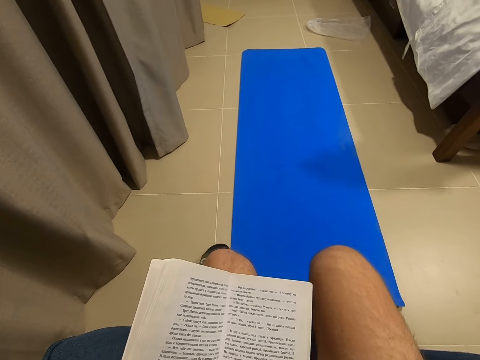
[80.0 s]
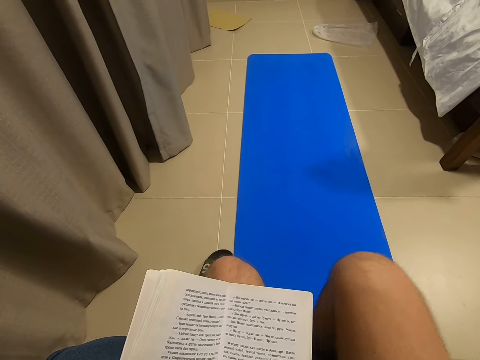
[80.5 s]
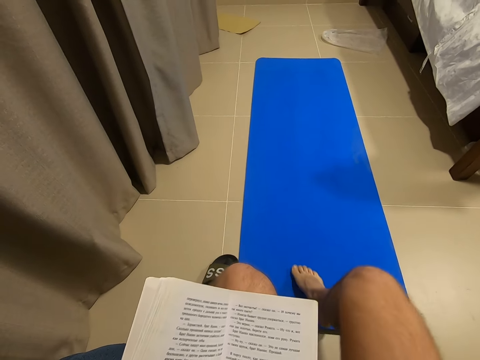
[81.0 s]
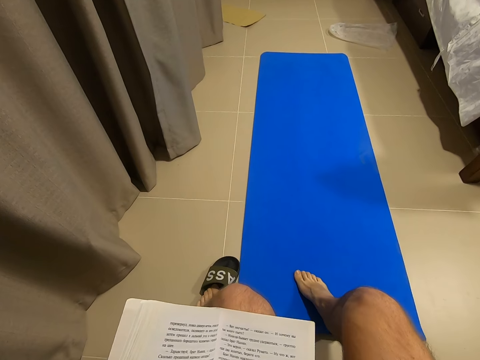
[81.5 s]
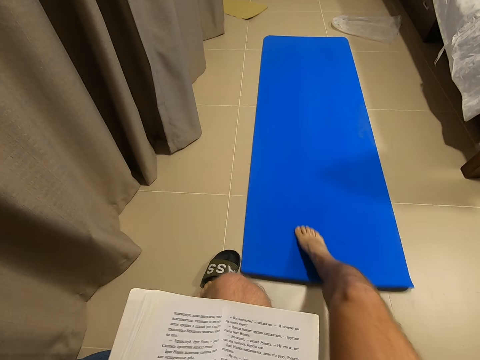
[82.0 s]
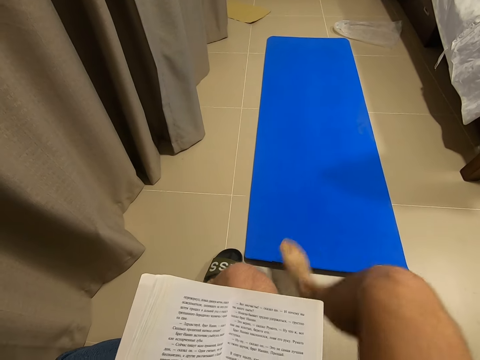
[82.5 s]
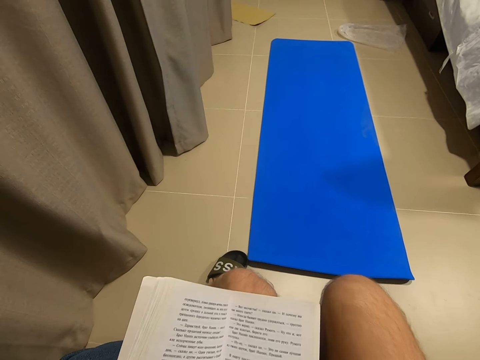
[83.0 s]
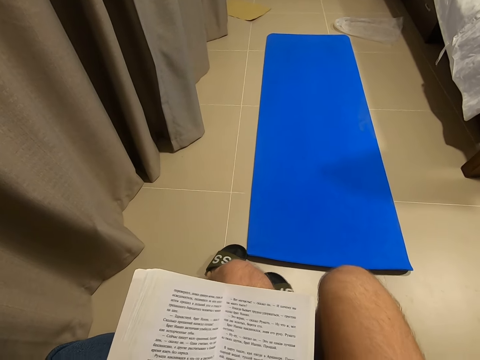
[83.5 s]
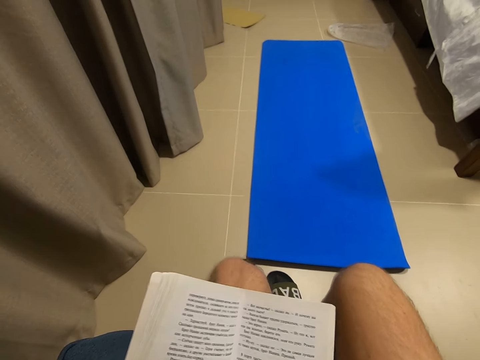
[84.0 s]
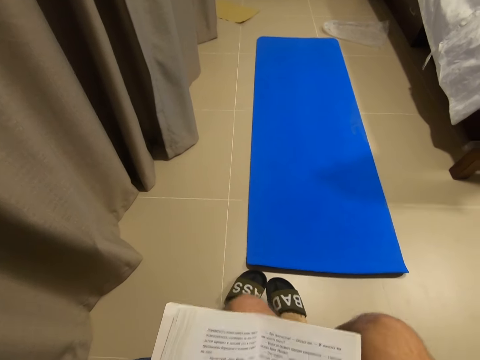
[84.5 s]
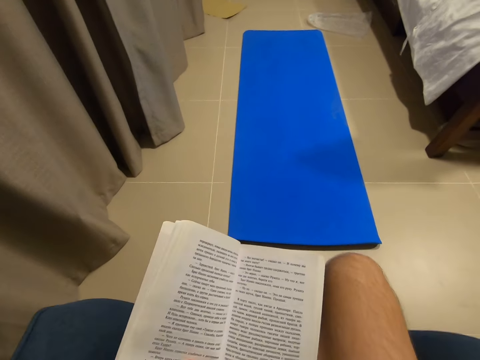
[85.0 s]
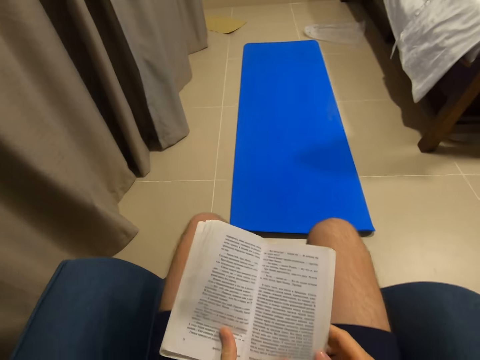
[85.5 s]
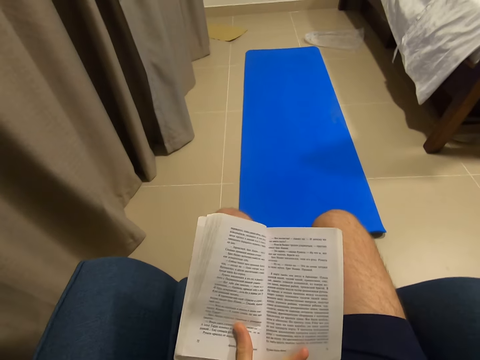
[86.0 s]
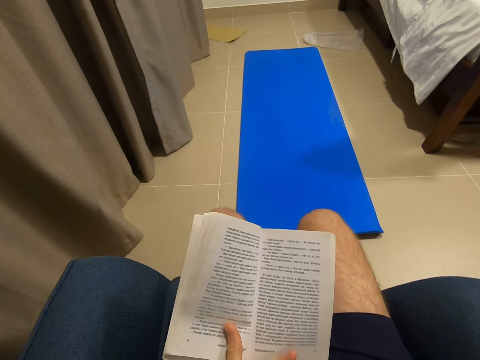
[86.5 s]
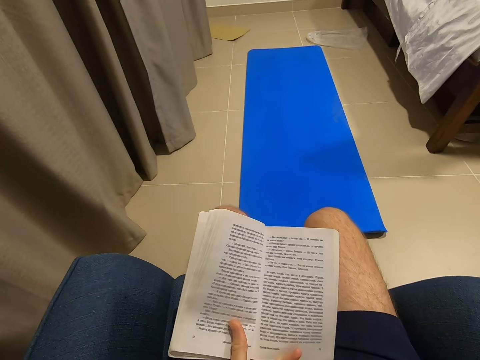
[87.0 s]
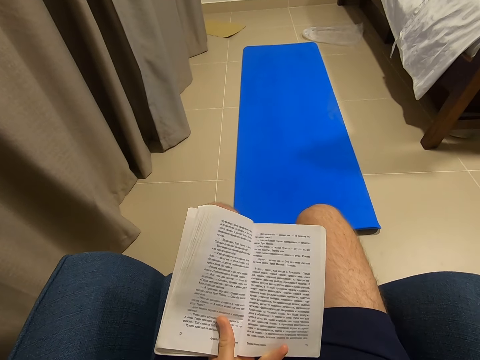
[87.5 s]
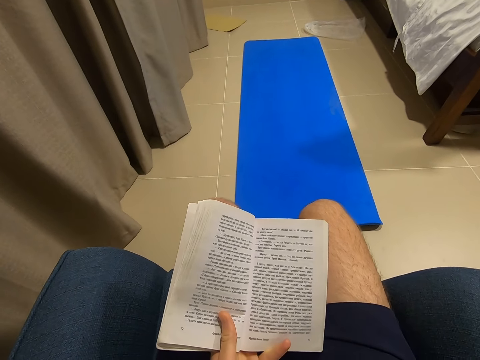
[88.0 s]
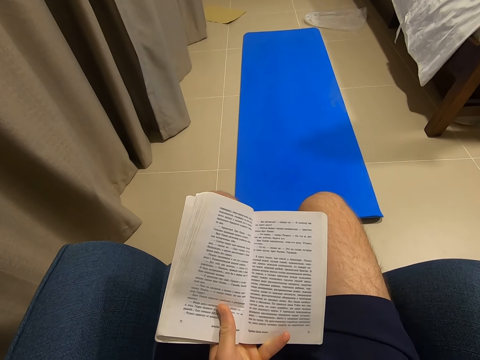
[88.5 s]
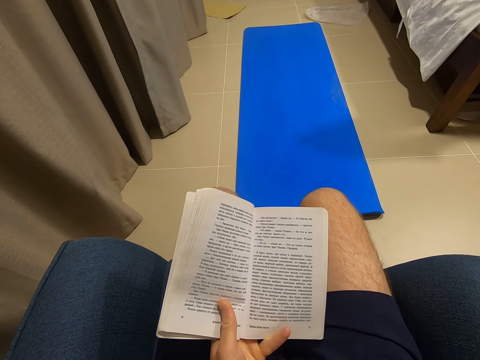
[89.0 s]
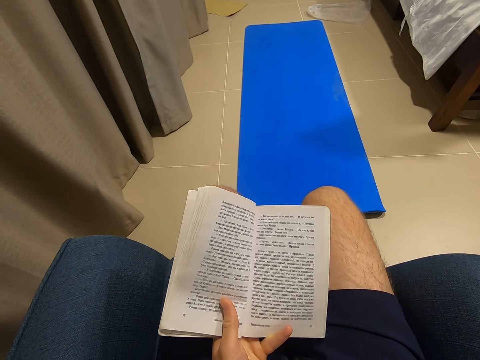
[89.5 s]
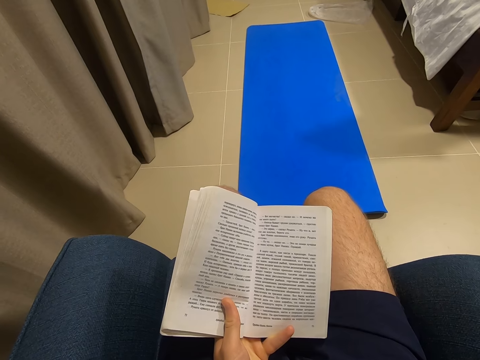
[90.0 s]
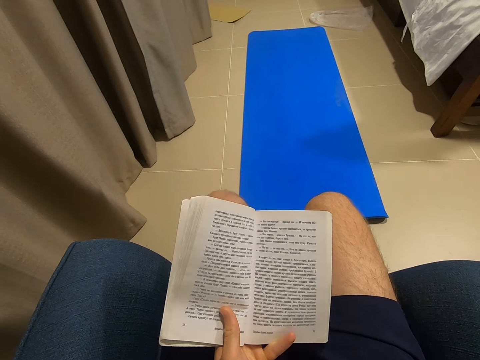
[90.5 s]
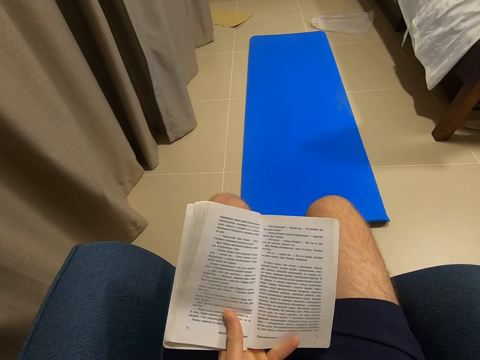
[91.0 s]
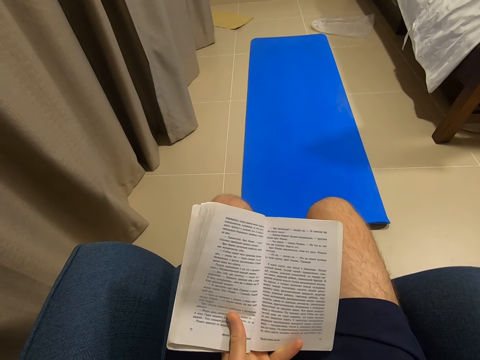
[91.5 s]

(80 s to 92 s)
The camera wearer moves his legs on the floor. He moves a blue rug on the floor with his right leg. He puts his legs in his slippers on the floor. He moves his legs. He holds the book with his left hand. He reads the novel.

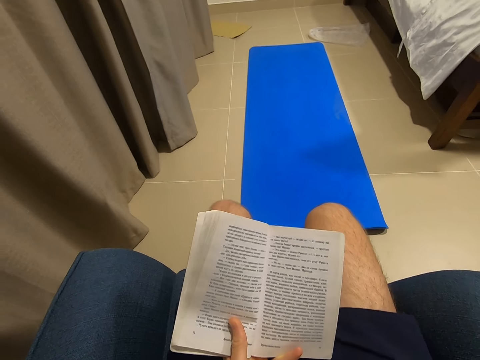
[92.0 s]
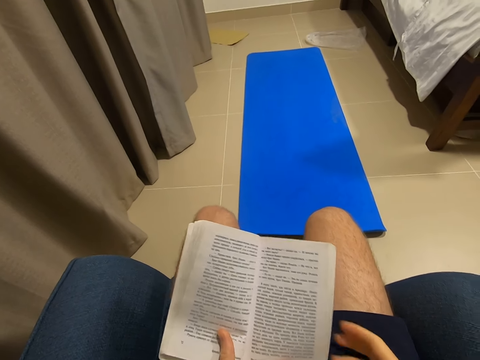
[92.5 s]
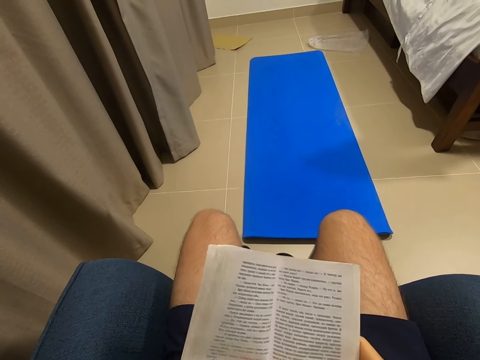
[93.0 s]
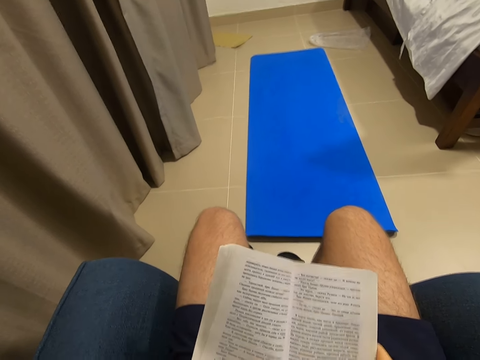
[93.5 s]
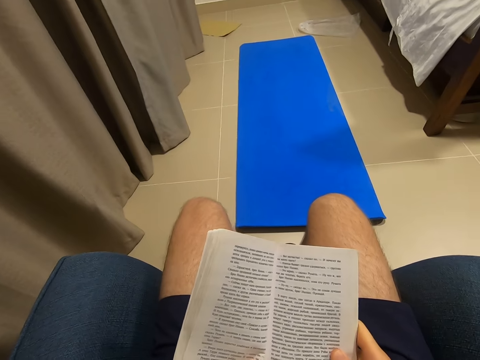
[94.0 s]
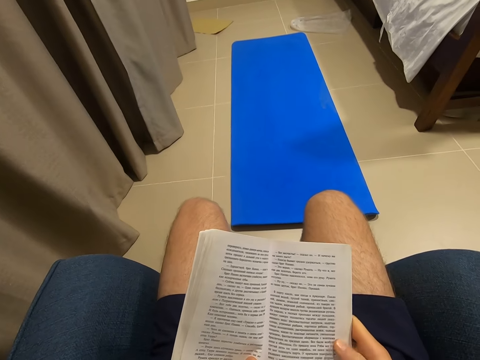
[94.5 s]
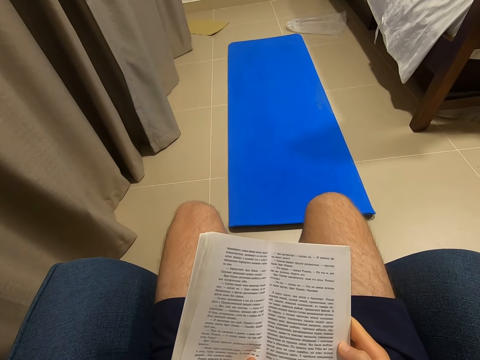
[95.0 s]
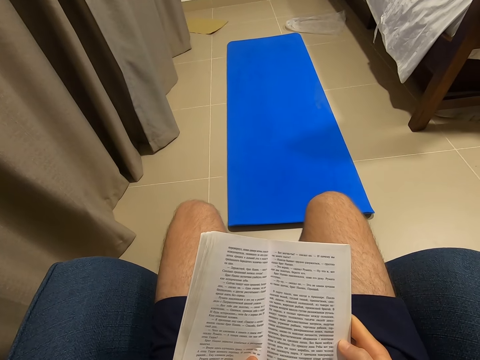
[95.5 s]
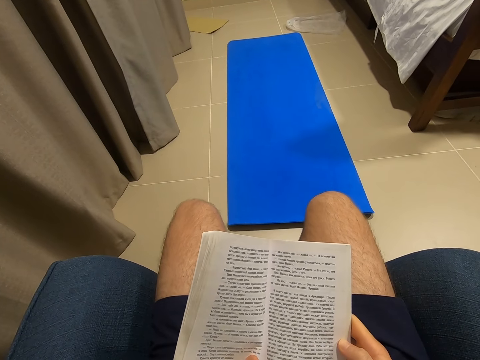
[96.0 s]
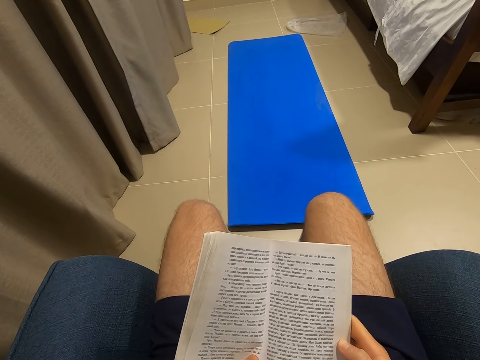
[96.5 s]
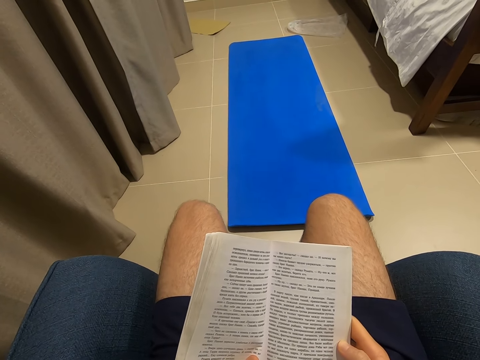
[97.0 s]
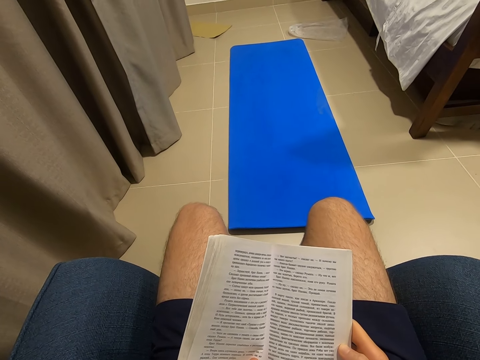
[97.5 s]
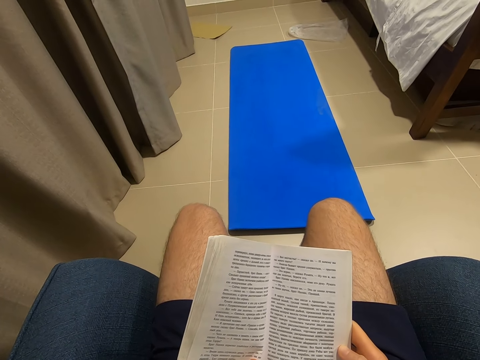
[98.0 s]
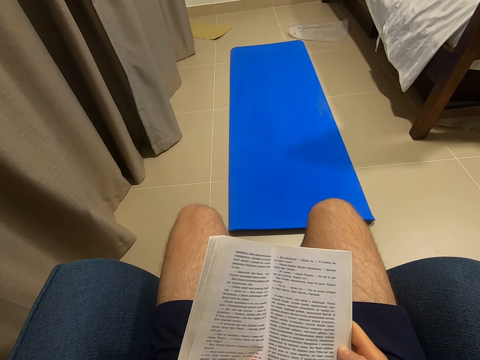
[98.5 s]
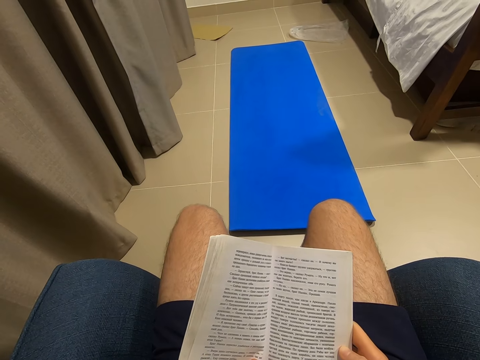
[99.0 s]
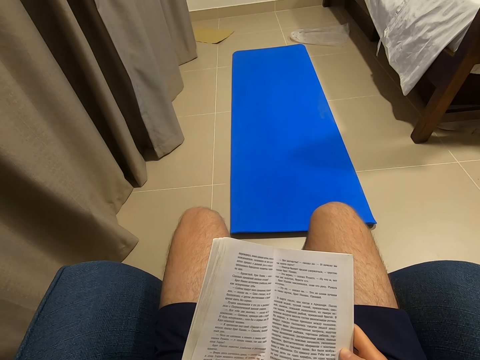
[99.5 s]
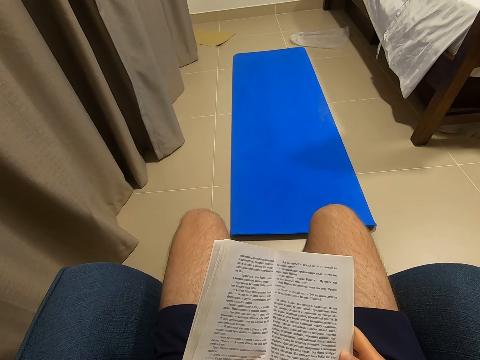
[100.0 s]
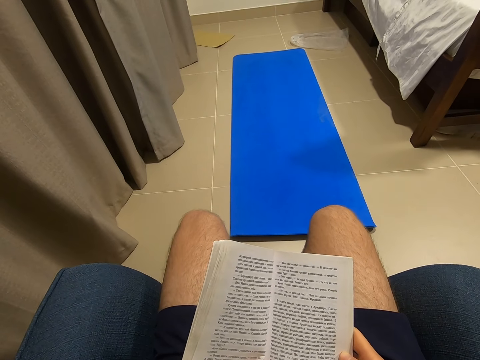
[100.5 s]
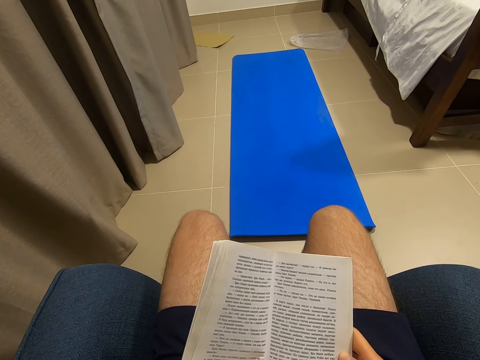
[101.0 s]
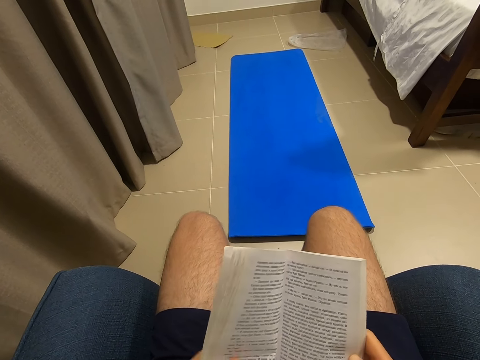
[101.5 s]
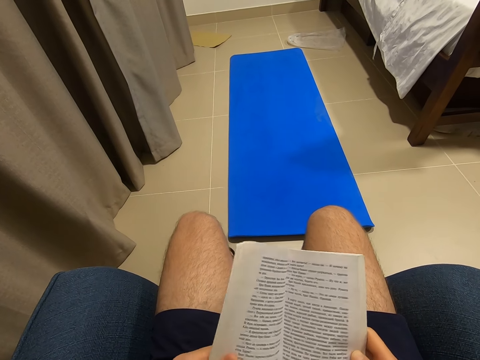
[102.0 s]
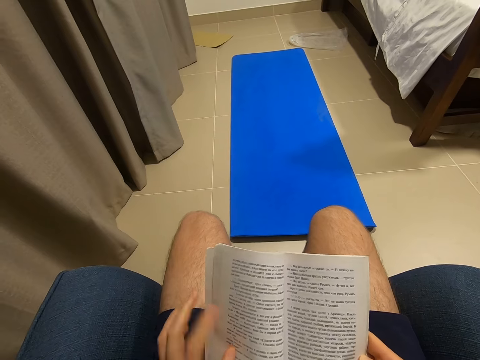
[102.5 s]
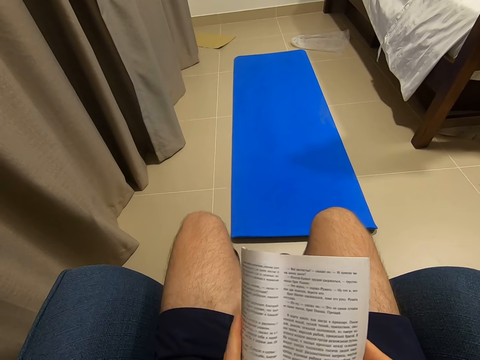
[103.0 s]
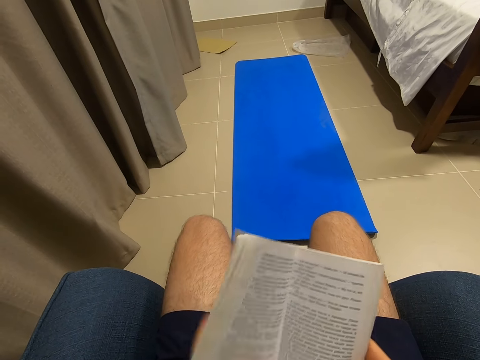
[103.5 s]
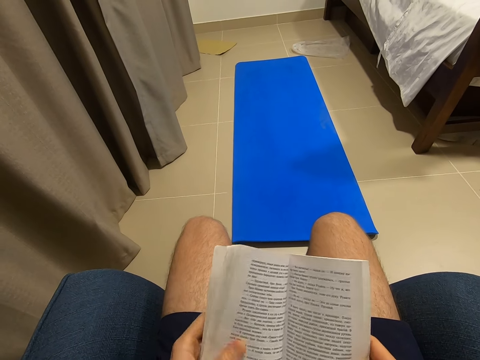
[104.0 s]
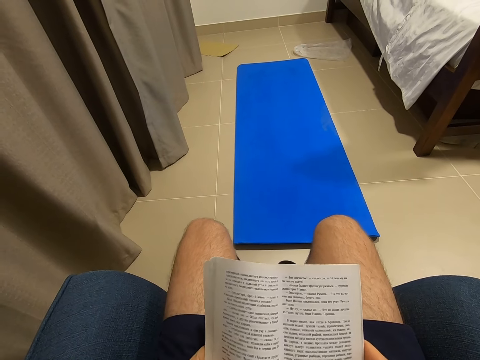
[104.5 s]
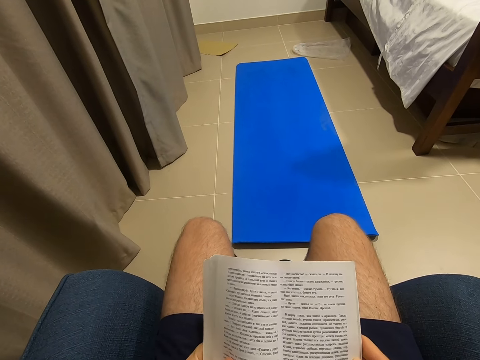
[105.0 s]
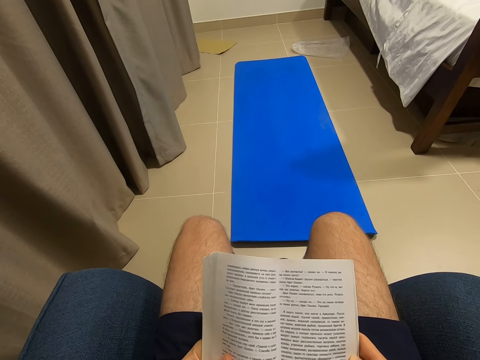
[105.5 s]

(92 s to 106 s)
The camera wearer holds the book with his hands. He reads the novel. He adjusts the book in his hands. He moves the page. He adjusts the book in his left hand. He holds the book with his hands. He reads the novel.
